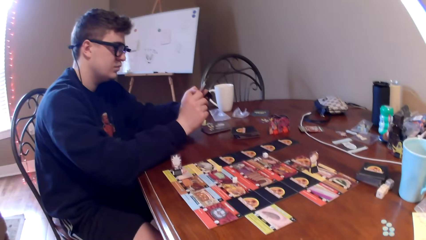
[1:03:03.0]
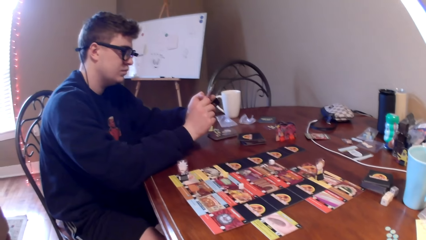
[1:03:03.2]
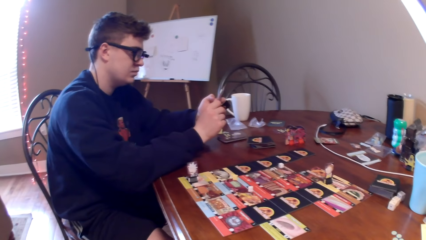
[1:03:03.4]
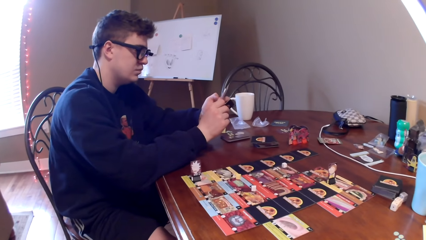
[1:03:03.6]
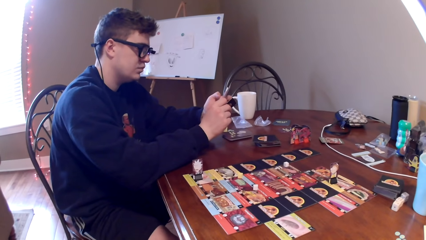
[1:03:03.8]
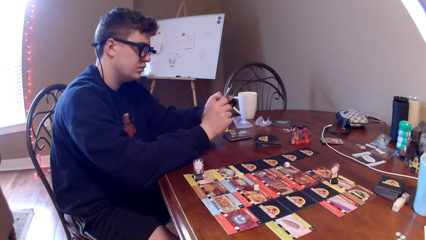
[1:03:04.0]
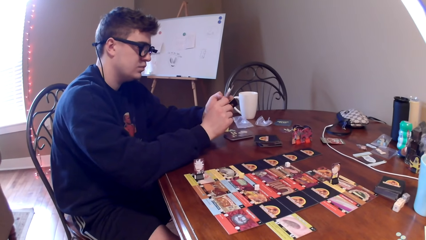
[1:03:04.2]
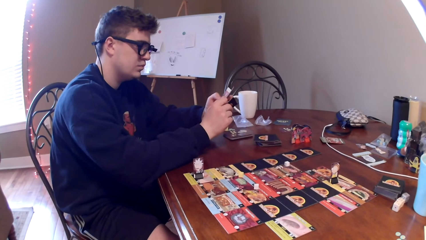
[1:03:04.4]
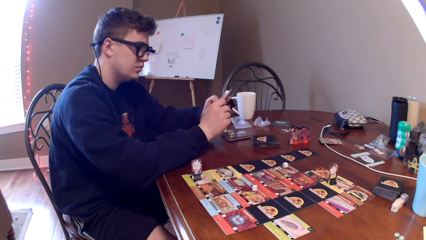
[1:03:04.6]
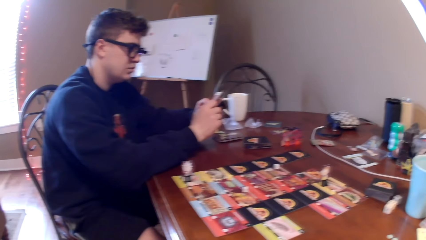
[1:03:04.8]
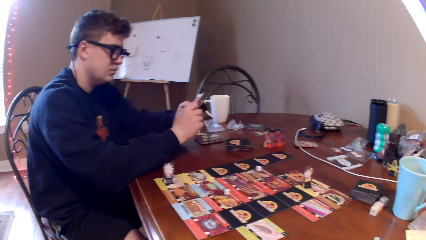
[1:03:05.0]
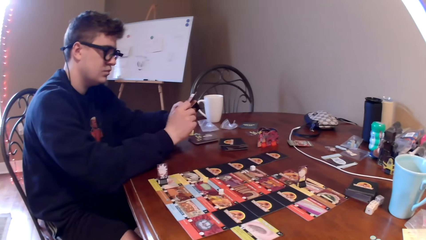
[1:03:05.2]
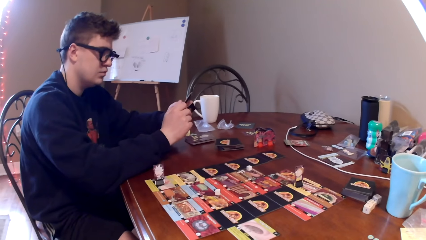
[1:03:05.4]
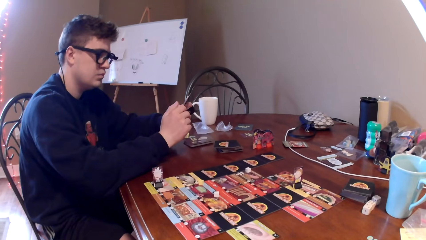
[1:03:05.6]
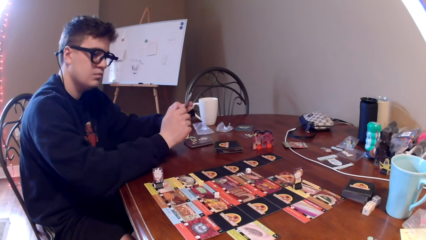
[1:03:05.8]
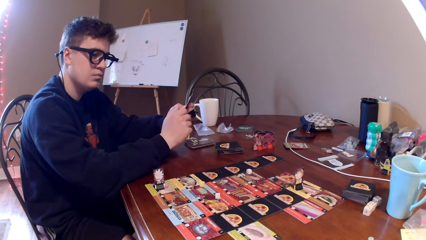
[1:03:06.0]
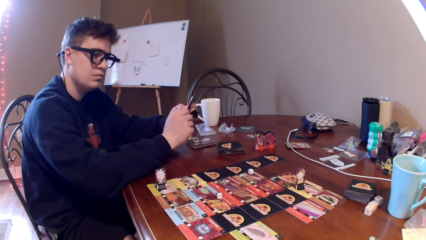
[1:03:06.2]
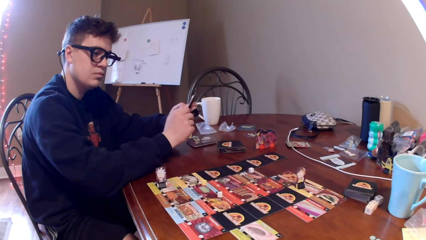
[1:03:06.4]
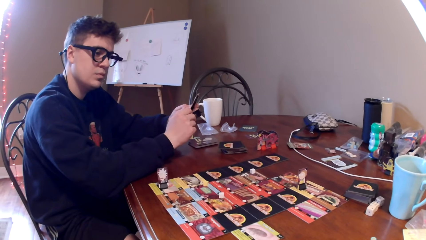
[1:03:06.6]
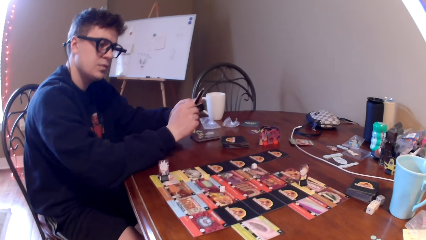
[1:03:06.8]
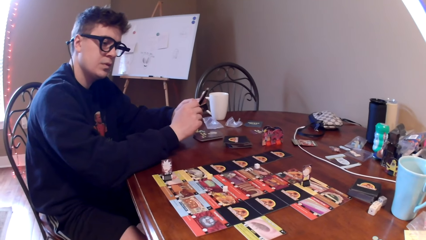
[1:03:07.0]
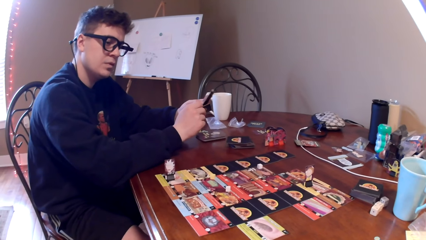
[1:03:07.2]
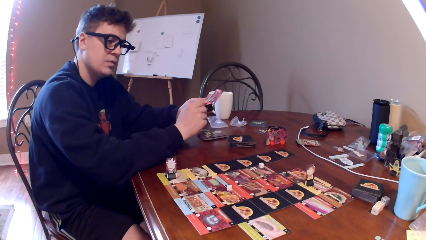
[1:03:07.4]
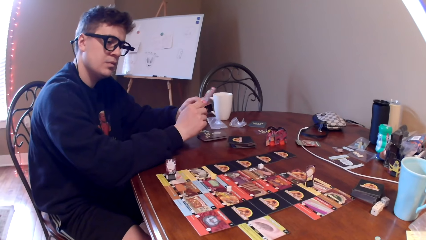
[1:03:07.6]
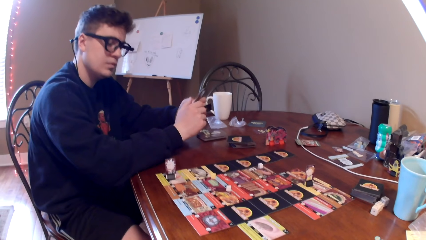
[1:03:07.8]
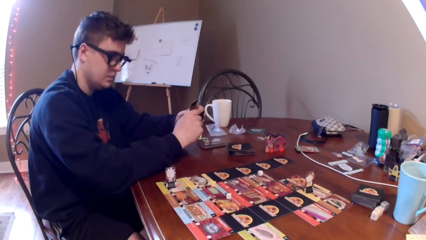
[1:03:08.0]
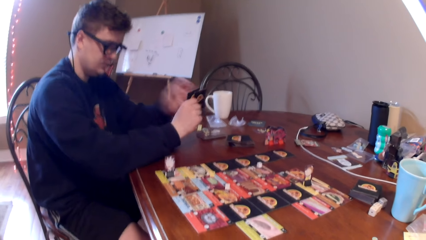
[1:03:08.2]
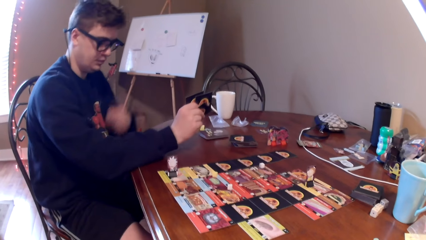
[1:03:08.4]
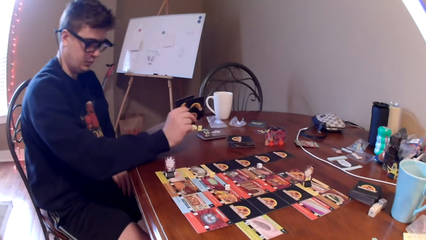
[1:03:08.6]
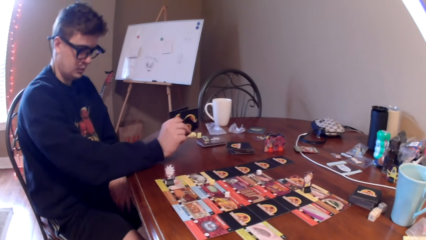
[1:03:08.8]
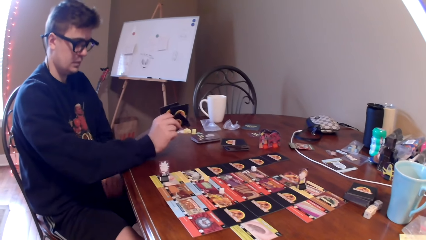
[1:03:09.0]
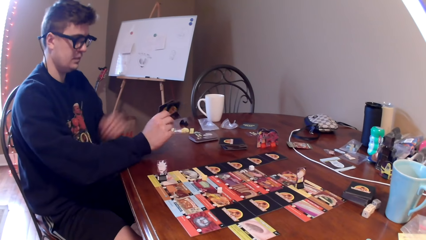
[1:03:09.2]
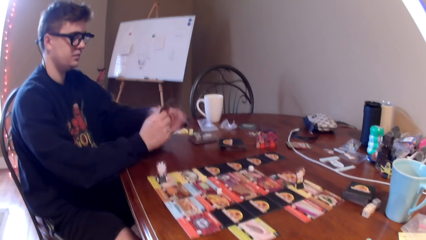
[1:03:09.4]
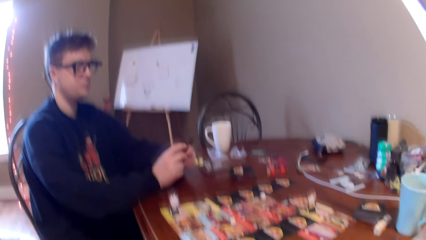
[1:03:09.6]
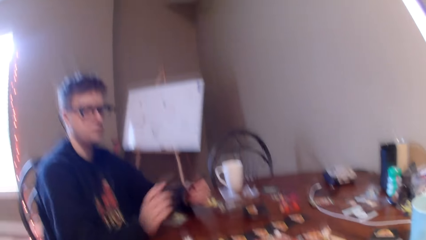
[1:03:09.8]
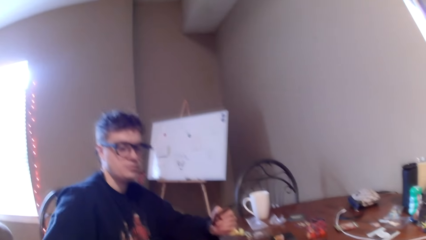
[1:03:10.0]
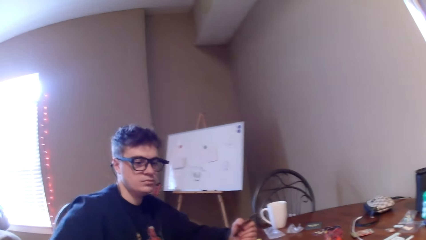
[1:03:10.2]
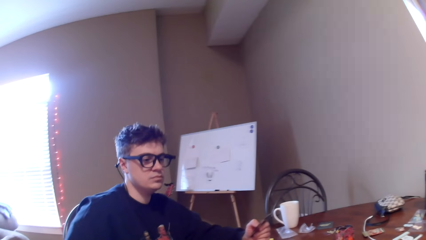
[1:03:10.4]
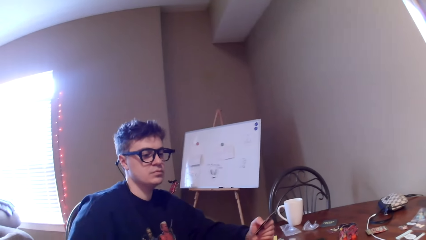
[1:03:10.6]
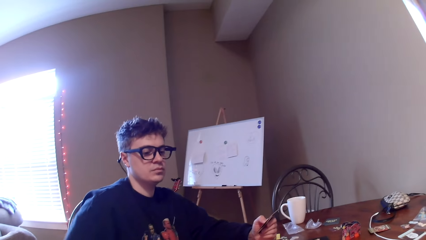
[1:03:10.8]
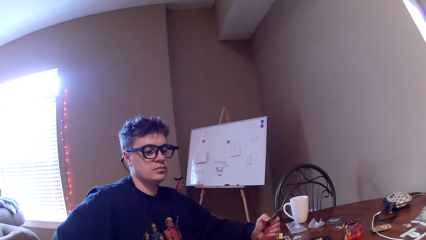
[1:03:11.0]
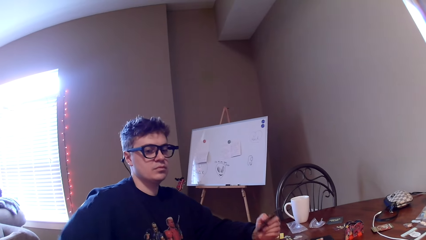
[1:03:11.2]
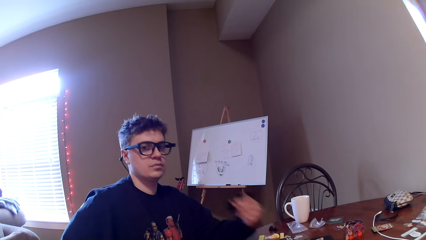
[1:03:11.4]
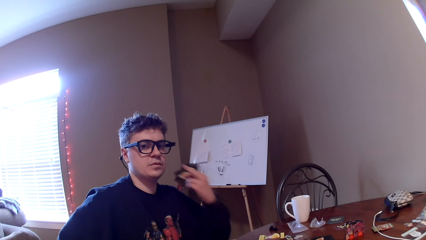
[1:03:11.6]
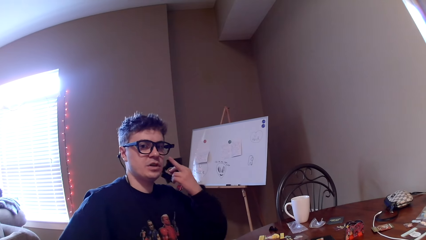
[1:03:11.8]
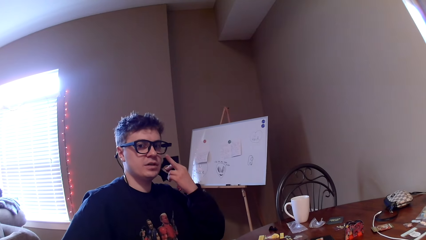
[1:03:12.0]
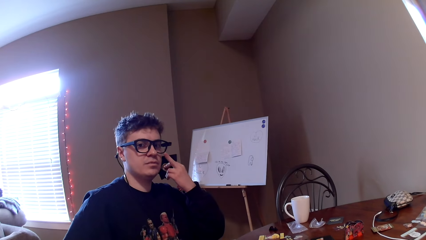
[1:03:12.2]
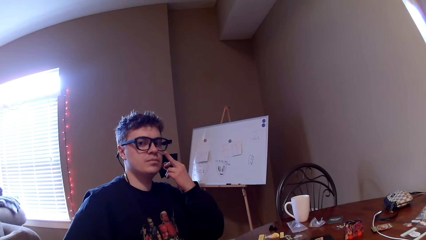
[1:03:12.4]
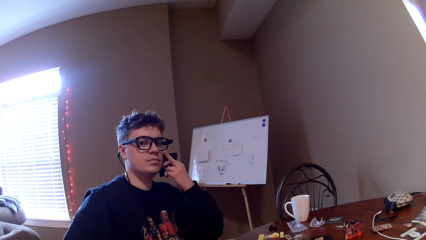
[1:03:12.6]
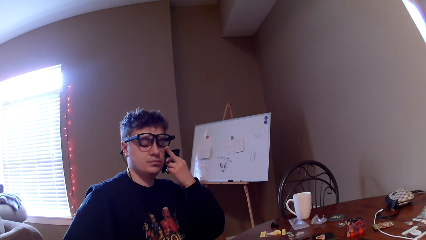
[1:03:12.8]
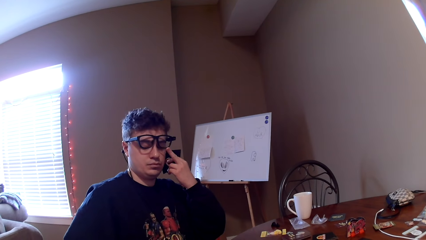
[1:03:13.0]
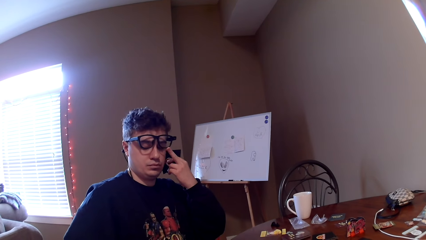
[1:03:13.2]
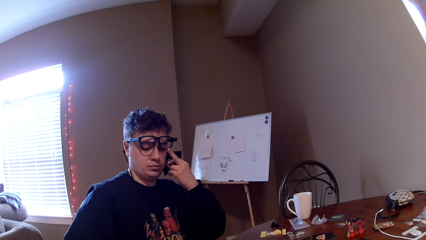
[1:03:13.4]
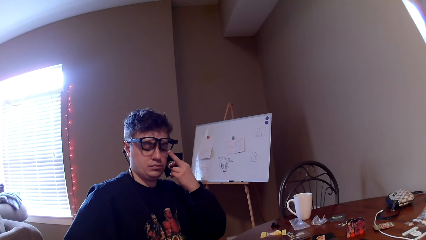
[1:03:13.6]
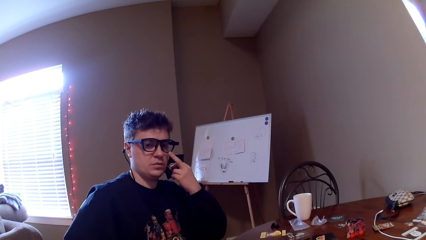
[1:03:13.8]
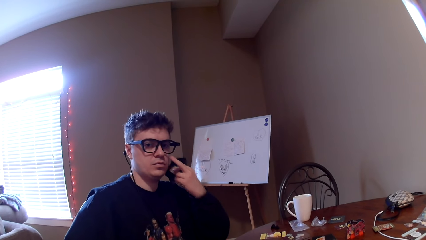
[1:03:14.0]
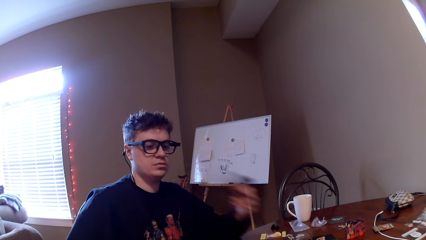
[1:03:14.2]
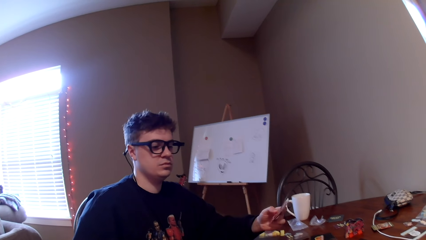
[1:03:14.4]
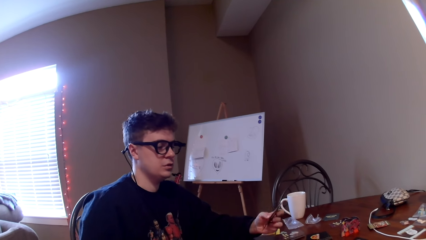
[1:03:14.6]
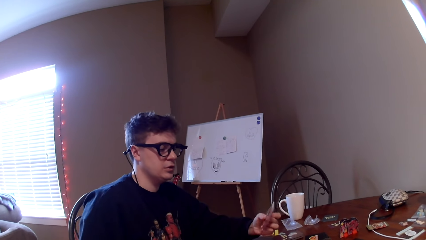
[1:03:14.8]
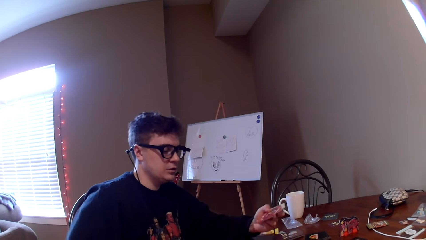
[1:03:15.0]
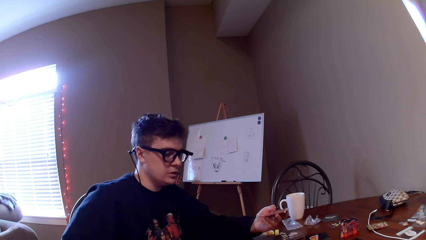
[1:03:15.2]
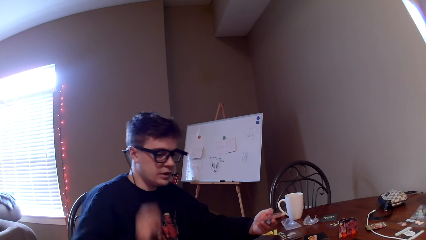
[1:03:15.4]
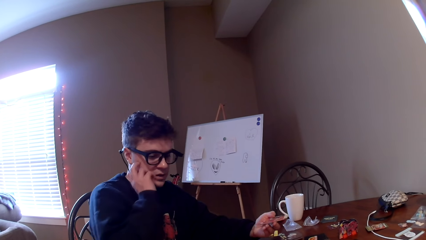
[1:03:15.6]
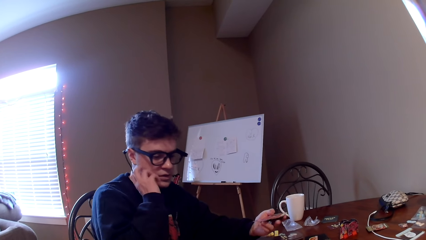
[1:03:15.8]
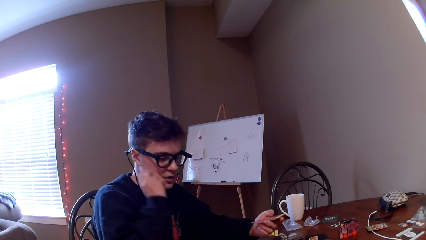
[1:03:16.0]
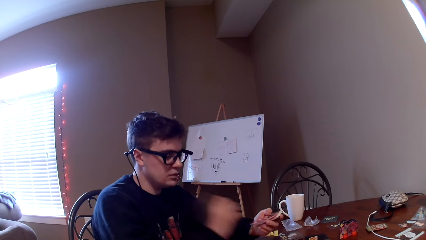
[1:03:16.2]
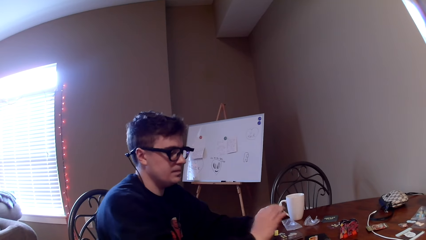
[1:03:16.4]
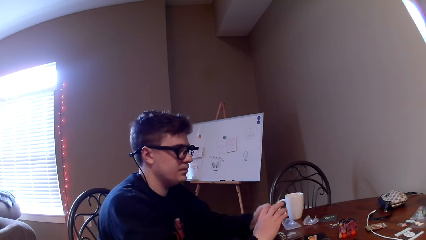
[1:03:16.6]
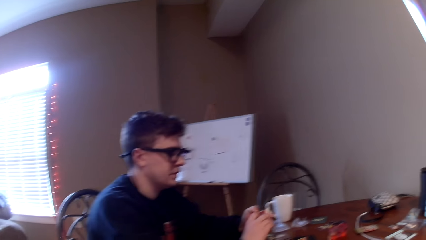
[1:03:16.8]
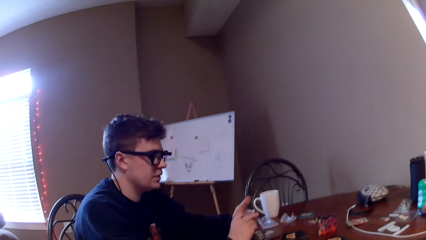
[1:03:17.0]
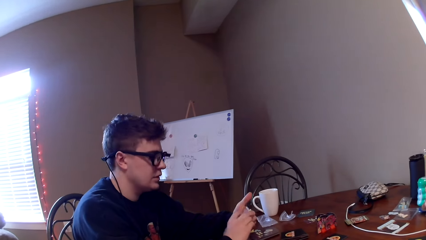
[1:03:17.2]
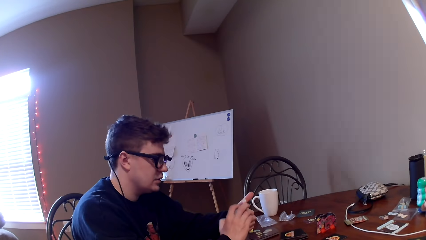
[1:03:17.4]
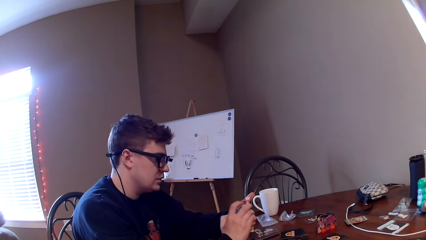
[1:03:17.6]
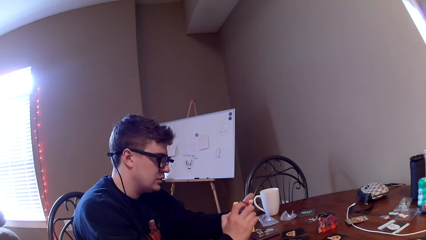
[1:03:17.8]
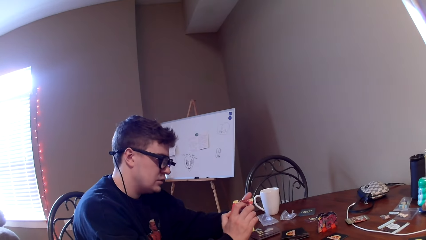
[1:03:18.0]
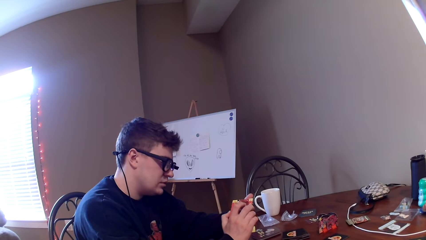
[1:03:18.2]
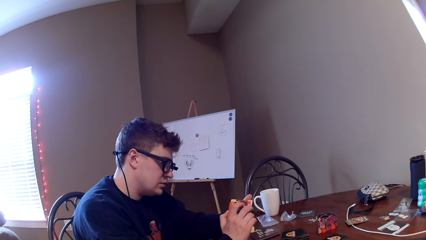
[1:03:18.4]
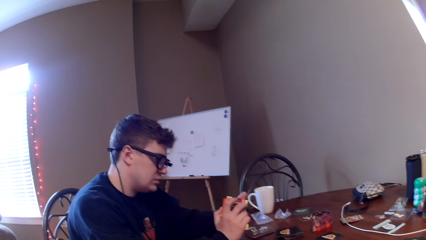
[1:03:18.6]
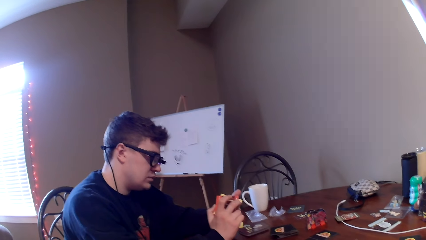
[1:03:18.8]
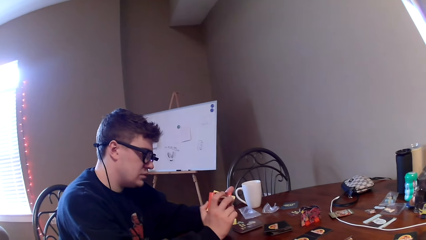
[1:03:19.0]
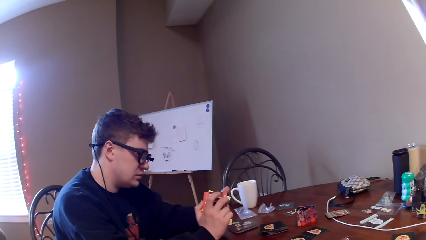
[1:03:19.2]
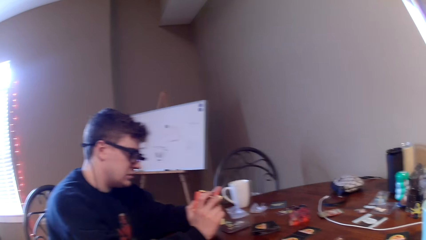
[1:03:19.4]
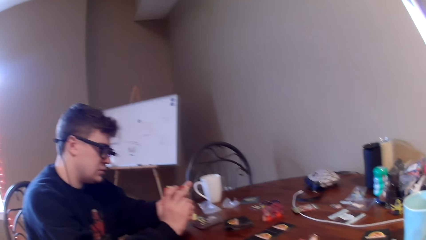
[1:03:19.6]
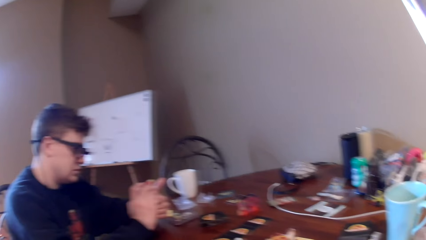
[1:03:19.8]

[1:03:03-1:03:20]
The camera wearer looks at a man. The man looks around, scratches himself, adjusts the eyeglasses, scratches his face, and looks at the cards in his hands.
